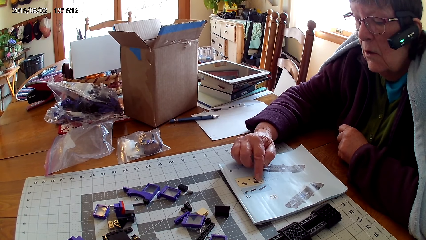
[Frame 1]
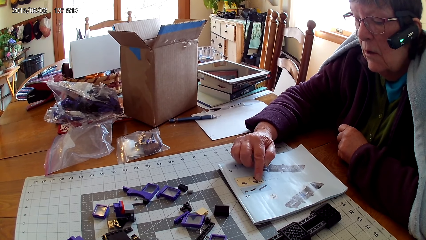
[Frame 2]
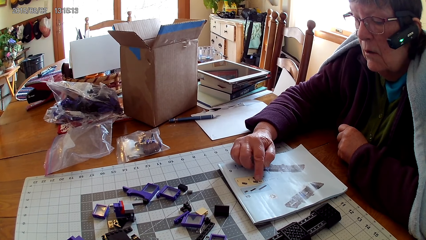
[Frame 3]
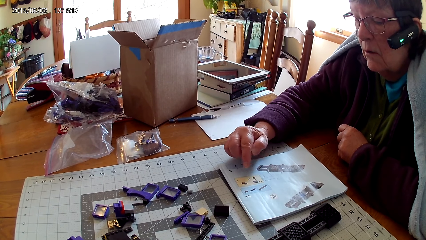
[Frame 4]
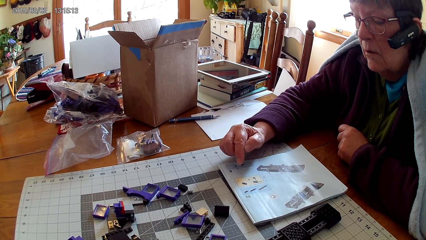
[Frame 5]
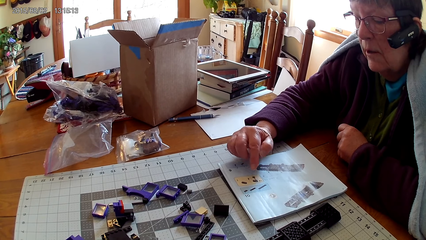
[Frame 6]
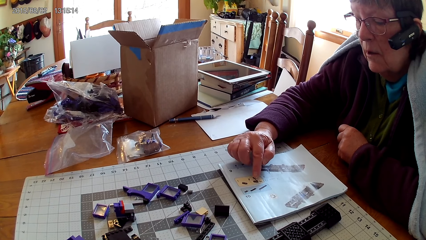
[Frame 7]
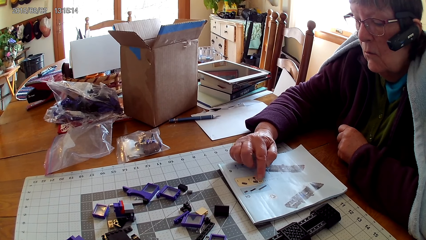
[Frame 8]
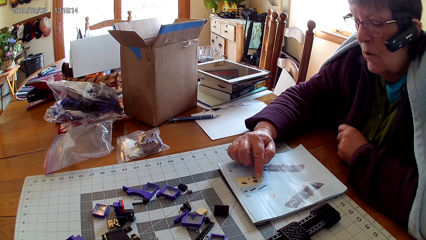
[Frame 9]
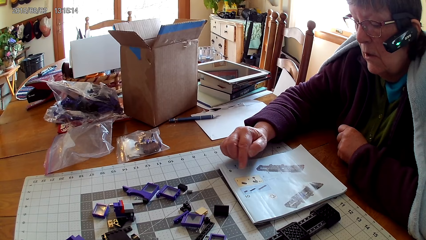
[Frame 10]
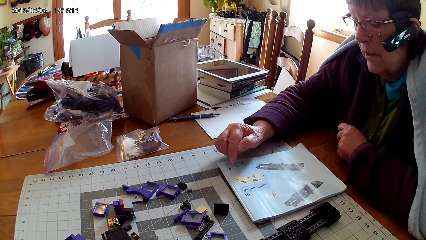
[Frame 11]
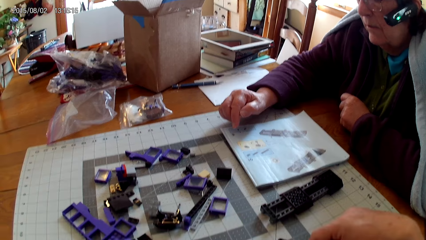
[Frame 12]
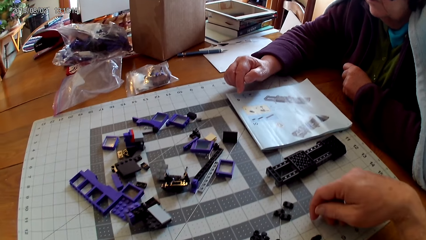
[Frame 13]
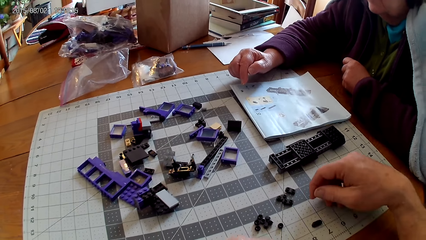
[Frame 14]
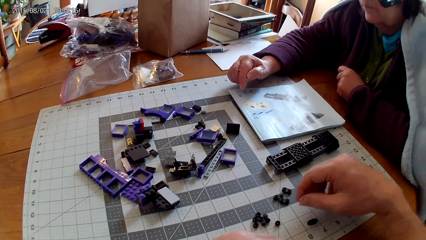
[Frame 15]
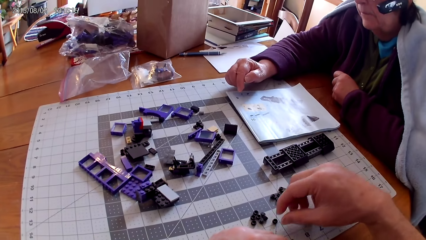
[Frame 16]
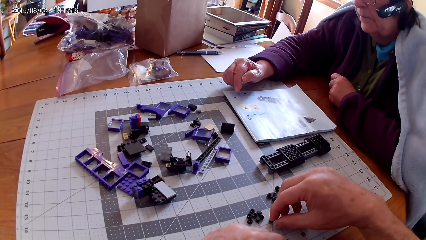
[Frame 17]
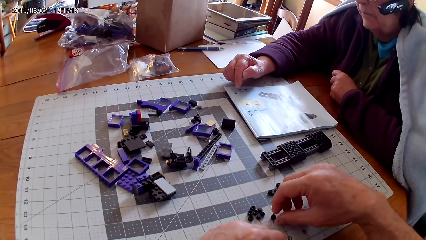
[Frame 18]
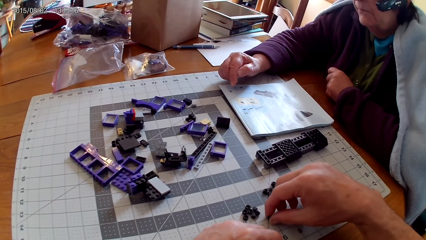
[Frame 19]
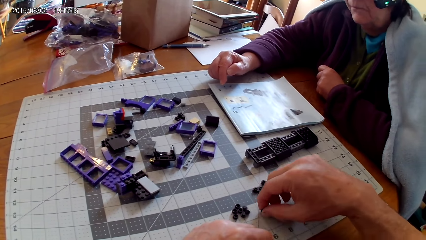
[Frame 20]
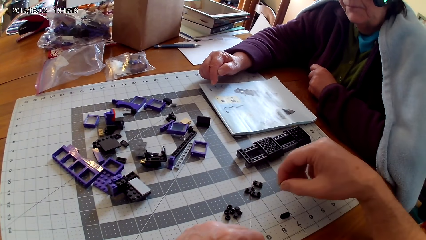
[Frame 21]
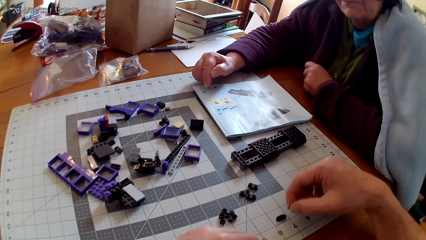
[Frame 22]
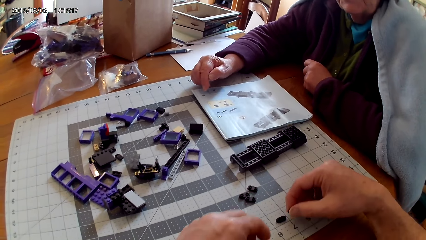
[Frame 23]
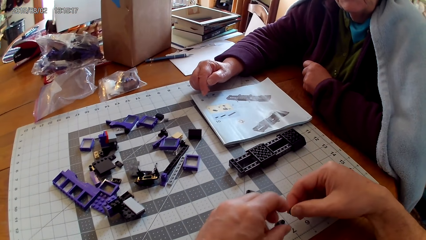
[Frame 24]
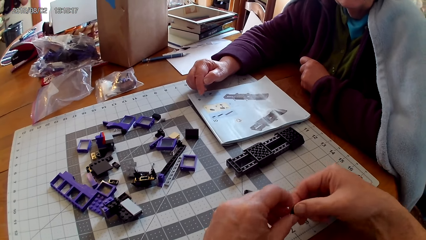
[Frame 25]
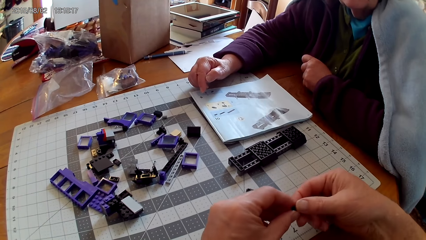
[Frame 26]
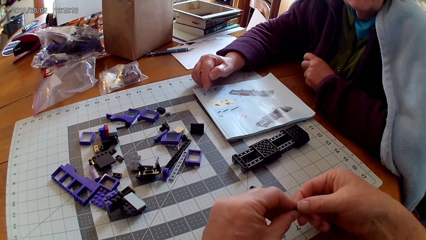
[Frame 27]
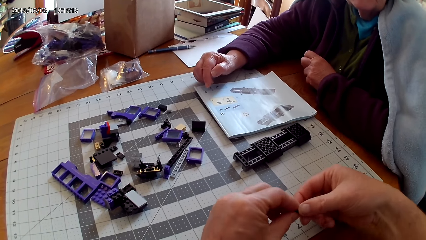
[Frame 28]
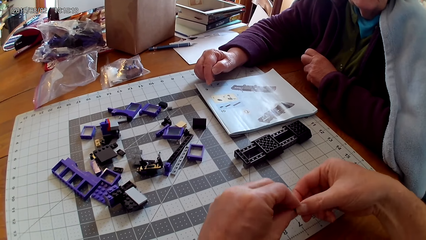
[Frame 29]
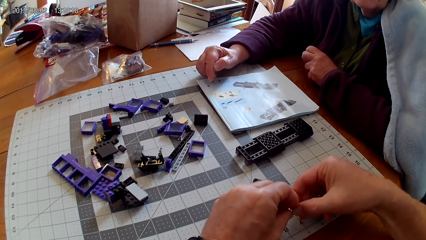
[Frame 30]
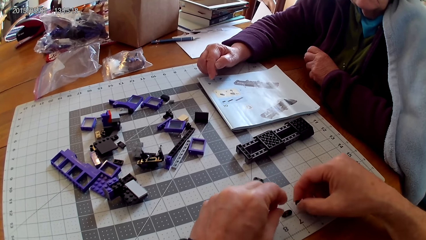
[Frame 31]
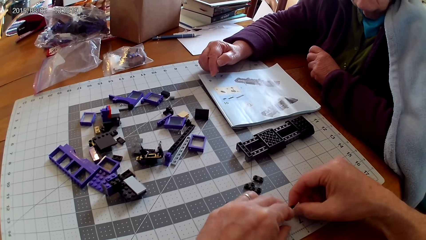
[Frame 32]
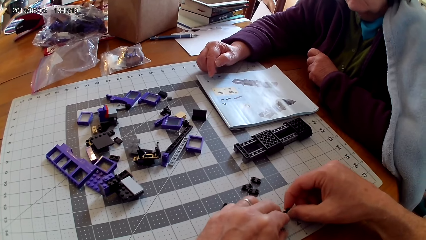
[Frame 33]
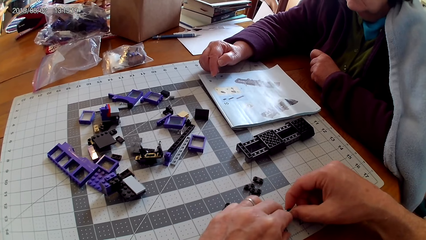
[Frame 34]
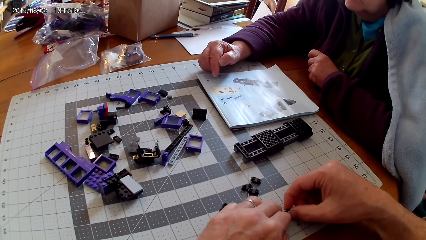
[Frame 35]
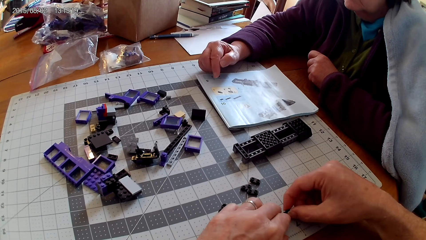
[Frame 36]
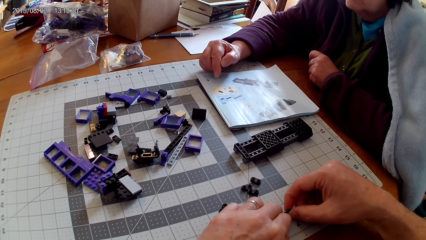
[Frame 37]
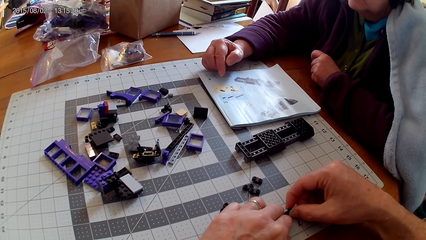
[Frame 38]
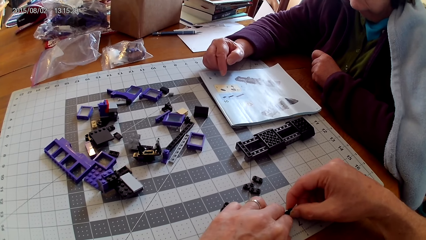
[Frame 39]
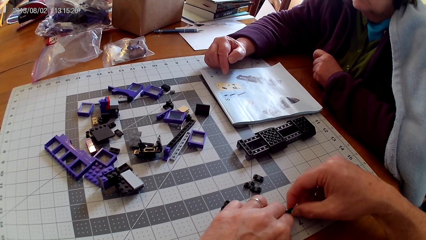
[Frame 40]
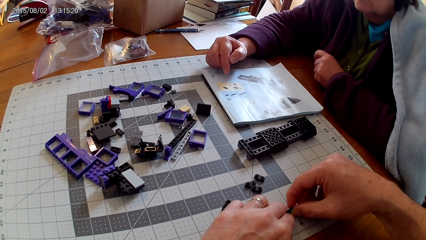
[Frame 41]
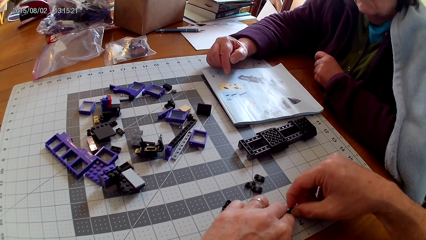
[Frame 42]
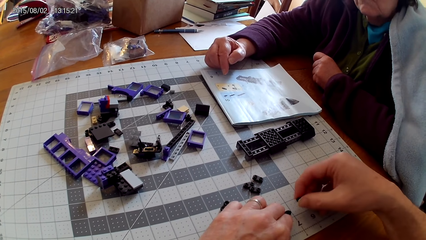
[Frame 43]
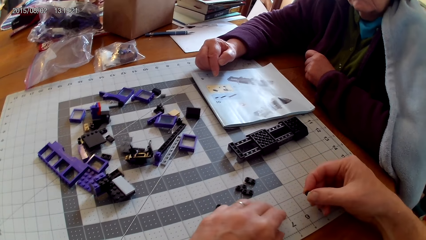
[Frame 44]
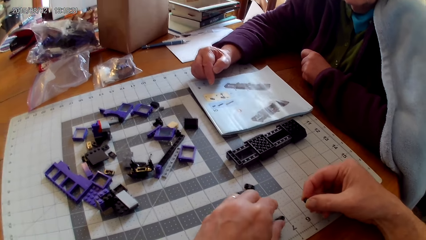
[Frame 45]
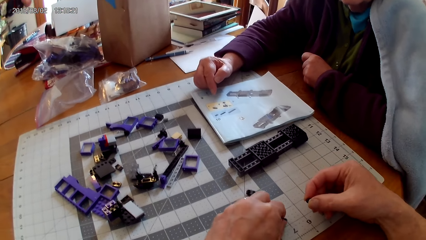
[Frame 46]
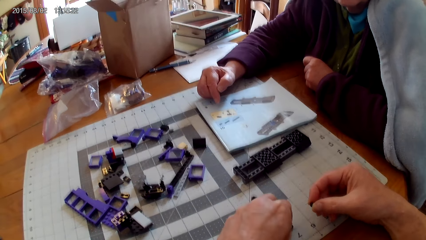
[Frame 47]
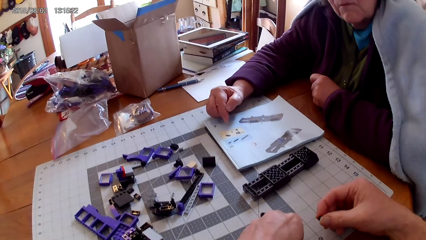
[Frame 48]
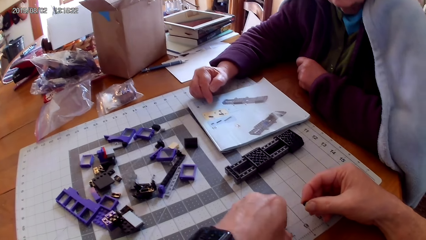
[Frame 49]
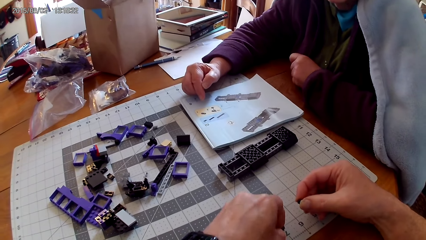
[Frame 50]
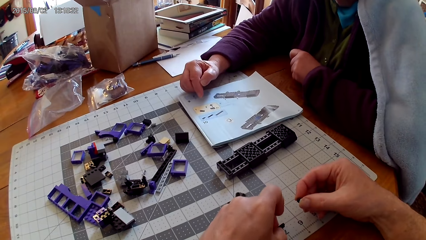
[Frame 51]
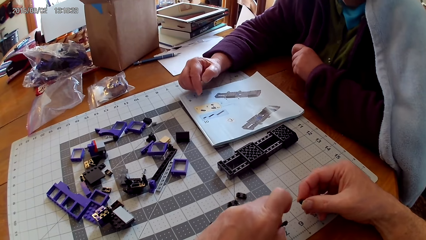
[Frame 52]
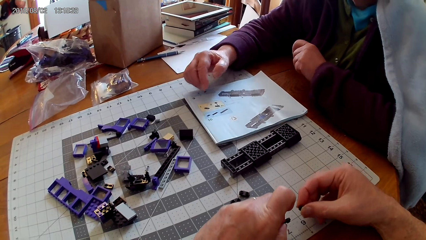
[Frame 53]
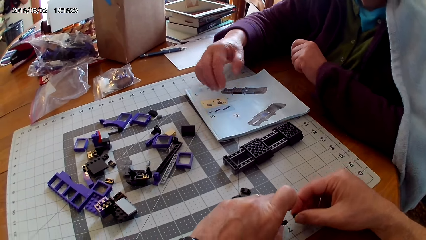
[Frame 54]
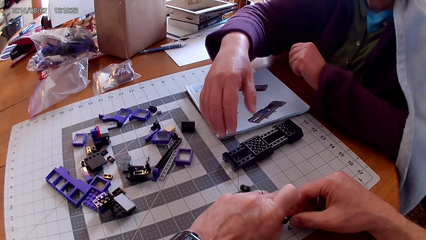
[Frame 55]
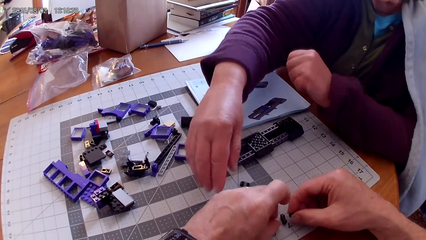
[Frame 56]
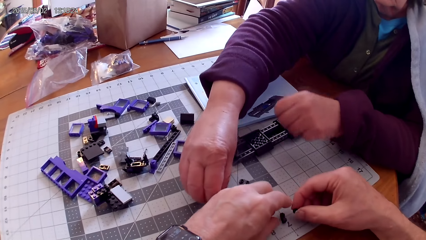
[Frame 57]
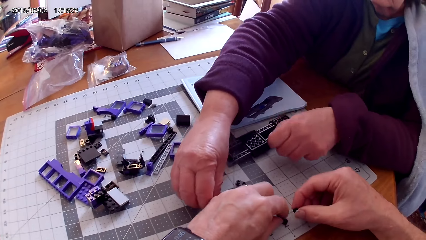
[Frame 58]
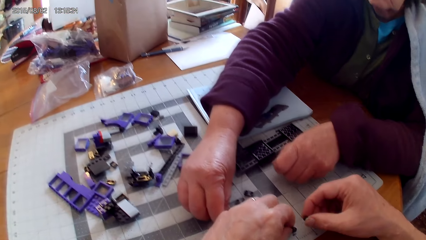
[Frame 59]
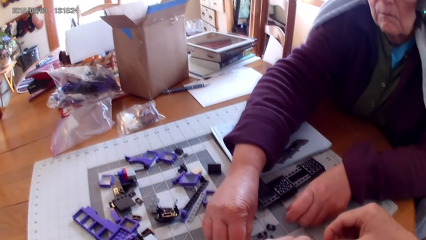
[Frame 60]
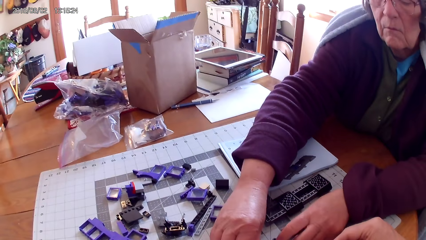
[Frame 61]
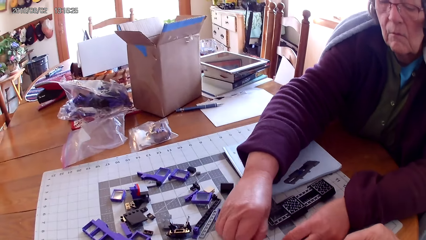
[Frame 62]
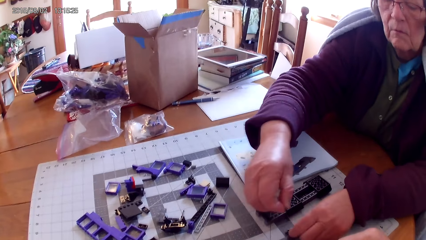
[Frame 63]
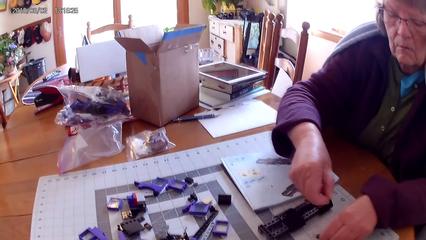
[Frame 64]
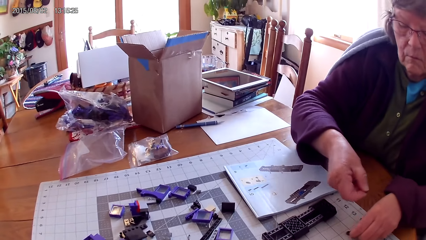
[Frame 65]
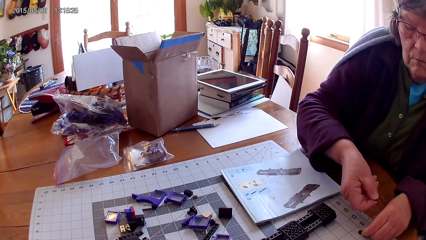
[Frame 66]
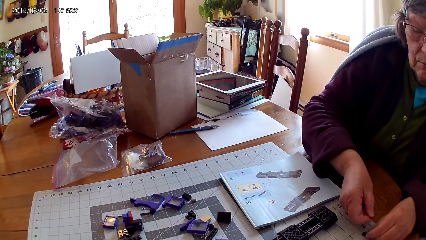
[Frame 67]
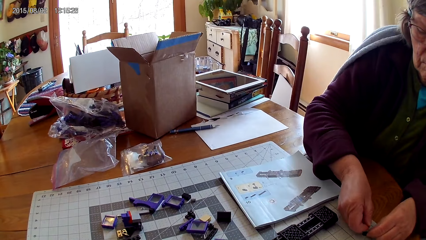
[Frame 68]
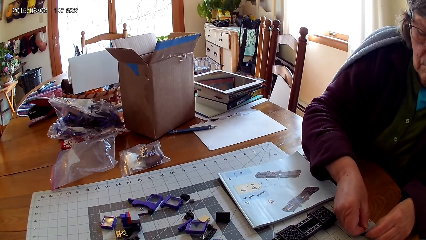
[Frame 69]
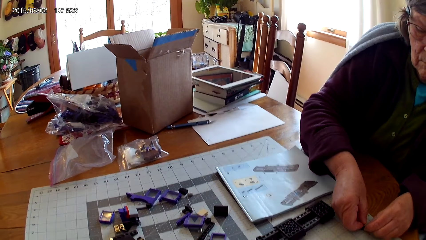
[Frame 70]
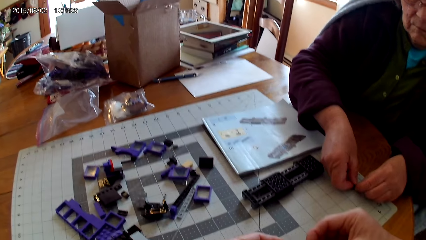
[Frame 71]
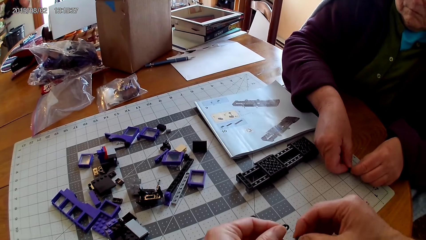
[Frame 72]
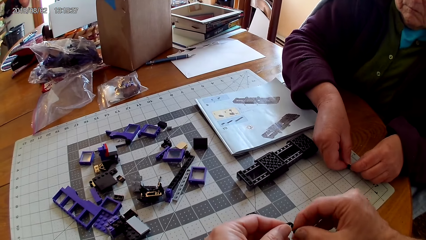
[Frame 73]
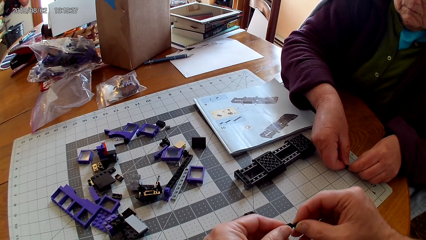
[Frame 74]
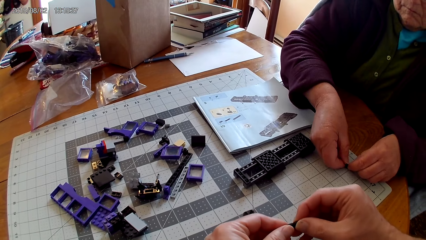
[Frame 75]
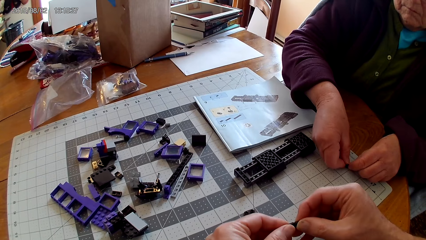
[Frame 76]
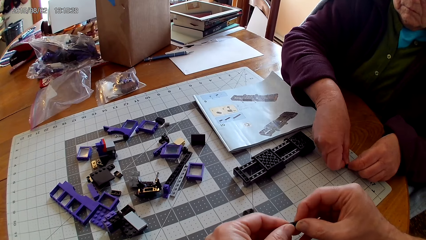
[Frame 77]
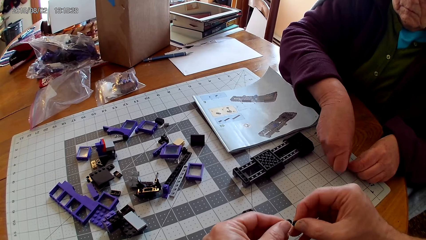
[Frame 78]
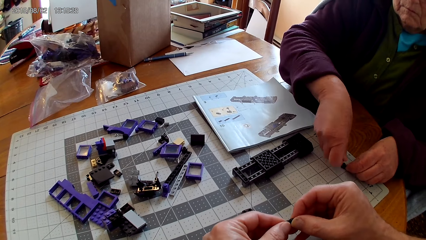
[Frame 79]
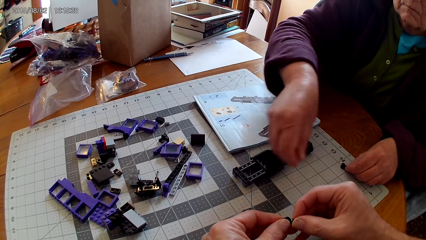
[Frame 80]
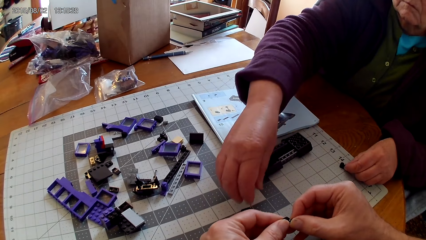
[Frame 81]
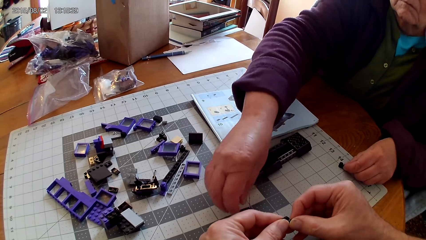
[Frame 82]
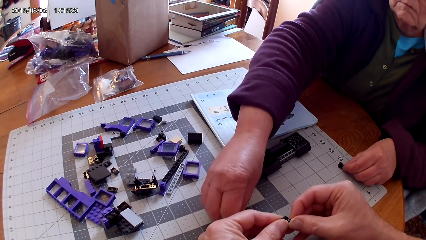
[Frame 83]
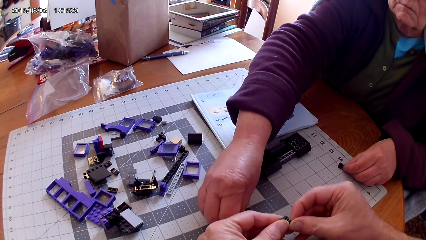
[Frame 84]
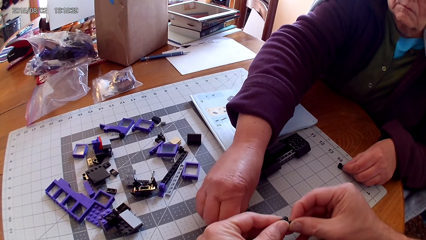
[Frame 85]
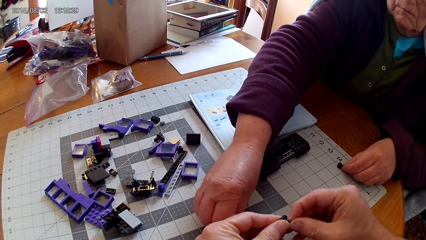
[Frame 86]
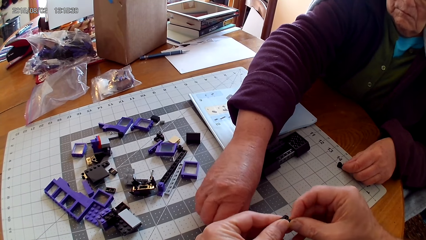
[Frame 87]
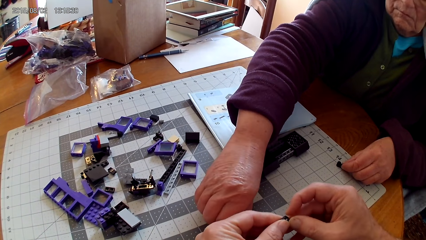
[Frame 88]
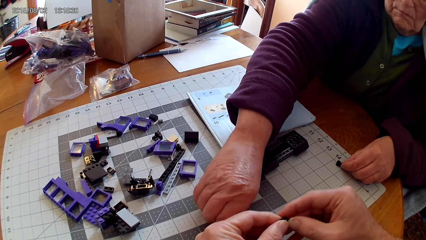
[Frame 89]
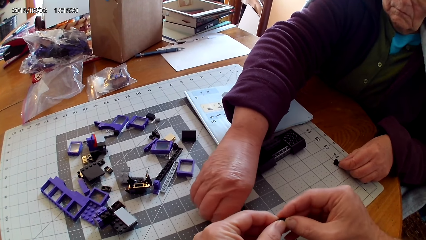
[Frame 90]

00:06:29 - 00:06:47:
The camera wearer arranges spare parts. They pick up a plastic. They fix the plastic on the other plastic with both hands. They put the spare parts on the table. They take the spare parts. The woman takes spare parts and puts the spare part aside. She fixes a plastic on the other plastic. The camera wearer fixes the spare parts. The woman takes another spare part.
